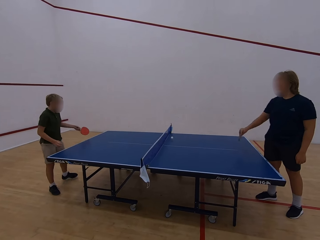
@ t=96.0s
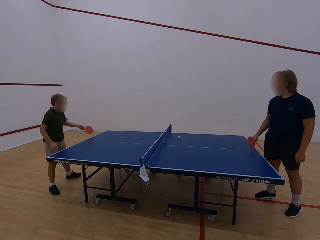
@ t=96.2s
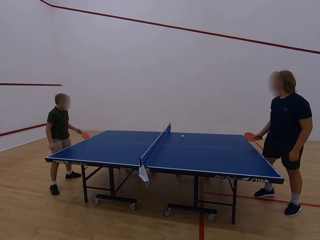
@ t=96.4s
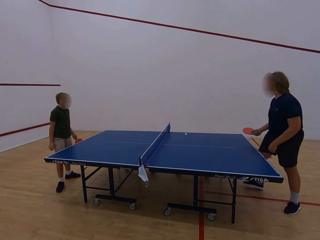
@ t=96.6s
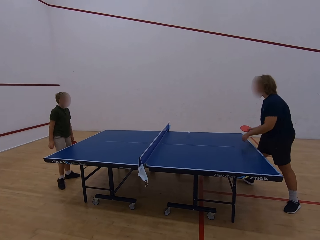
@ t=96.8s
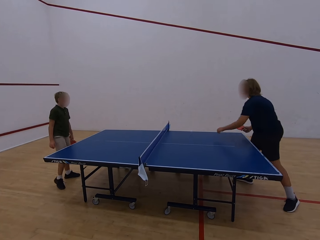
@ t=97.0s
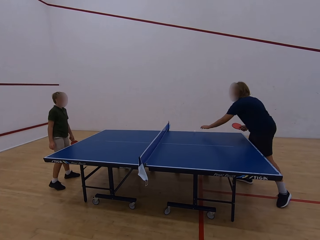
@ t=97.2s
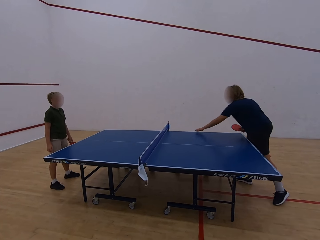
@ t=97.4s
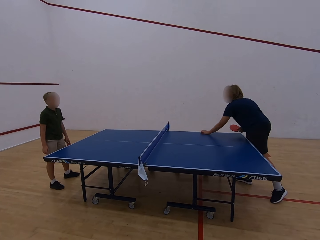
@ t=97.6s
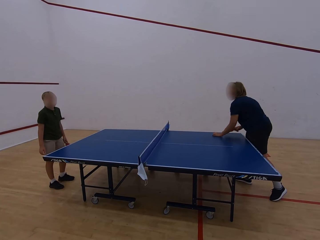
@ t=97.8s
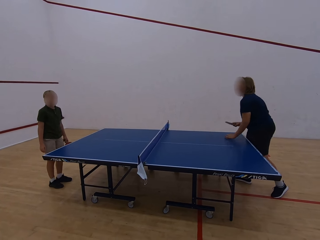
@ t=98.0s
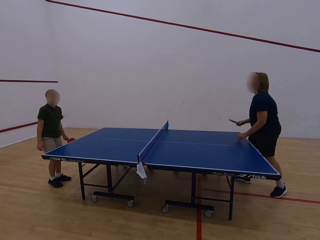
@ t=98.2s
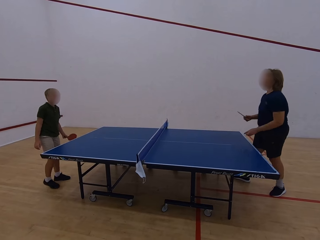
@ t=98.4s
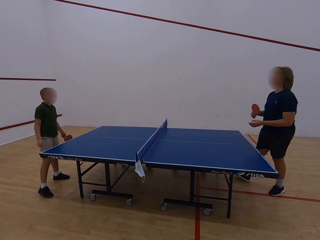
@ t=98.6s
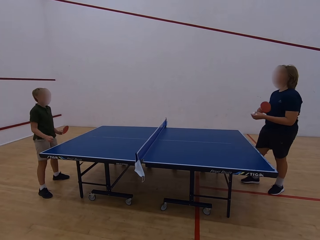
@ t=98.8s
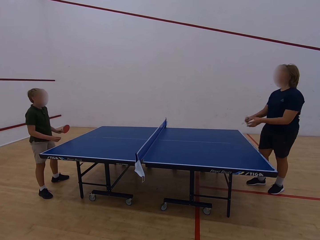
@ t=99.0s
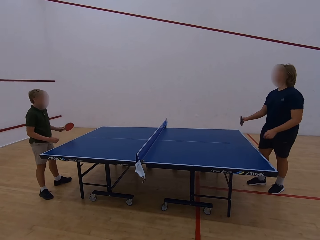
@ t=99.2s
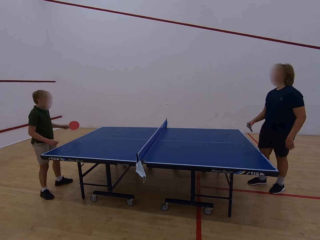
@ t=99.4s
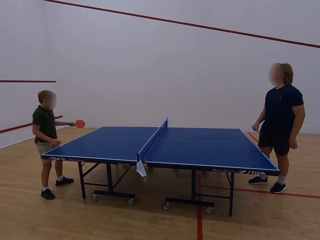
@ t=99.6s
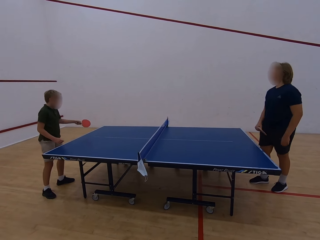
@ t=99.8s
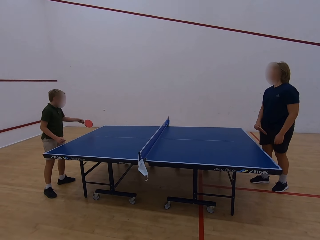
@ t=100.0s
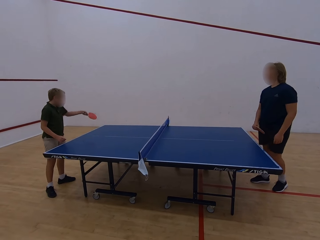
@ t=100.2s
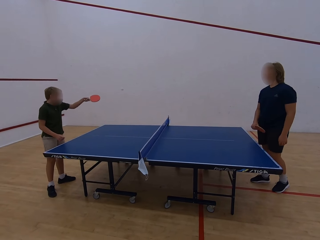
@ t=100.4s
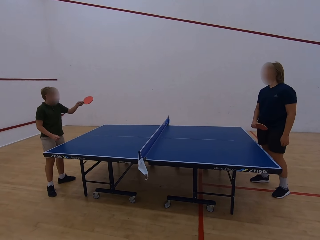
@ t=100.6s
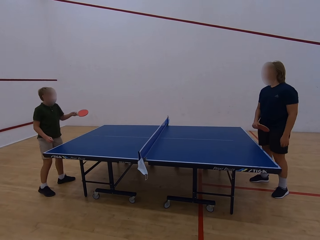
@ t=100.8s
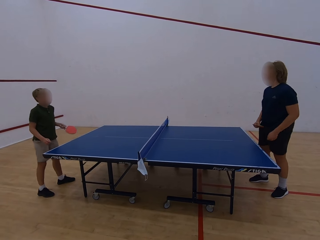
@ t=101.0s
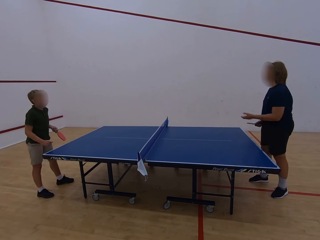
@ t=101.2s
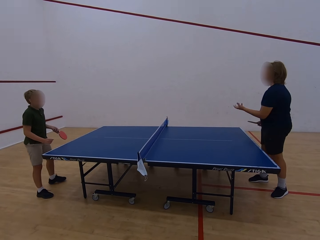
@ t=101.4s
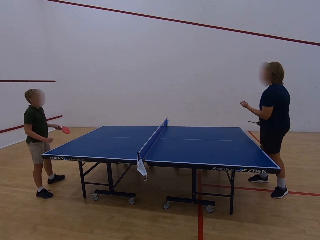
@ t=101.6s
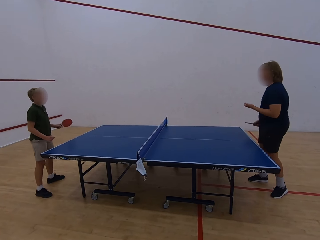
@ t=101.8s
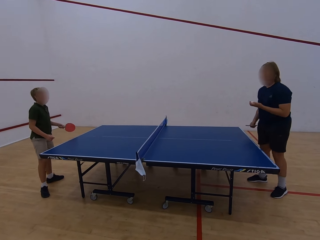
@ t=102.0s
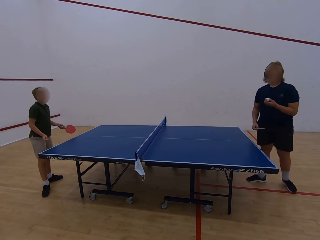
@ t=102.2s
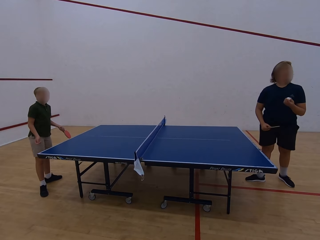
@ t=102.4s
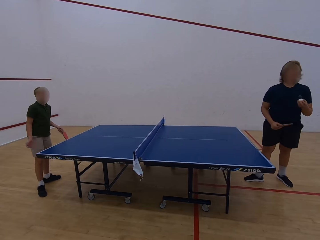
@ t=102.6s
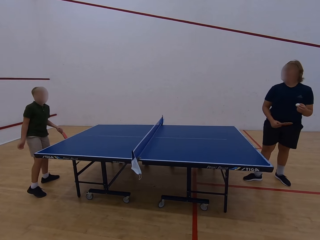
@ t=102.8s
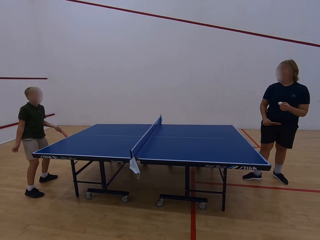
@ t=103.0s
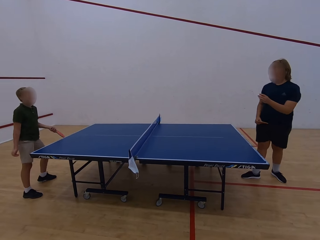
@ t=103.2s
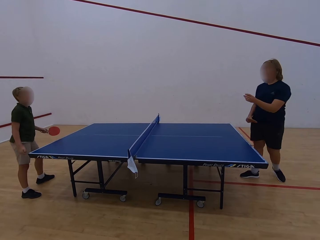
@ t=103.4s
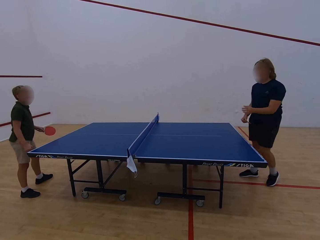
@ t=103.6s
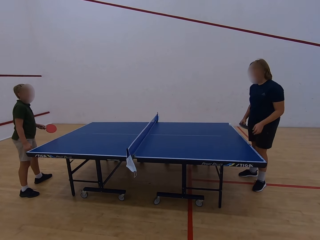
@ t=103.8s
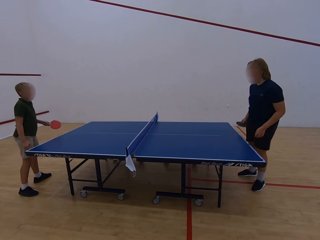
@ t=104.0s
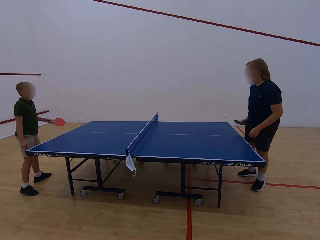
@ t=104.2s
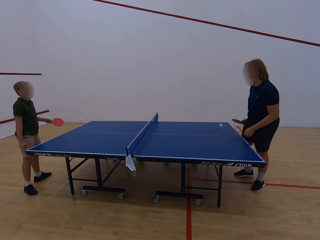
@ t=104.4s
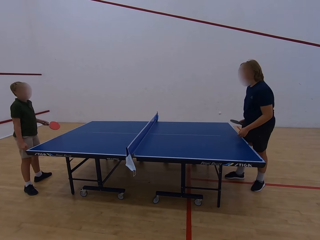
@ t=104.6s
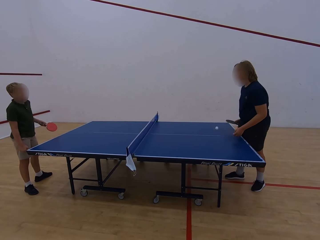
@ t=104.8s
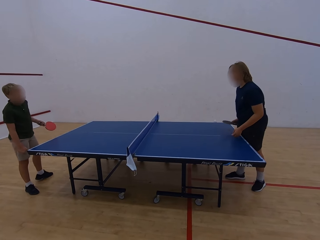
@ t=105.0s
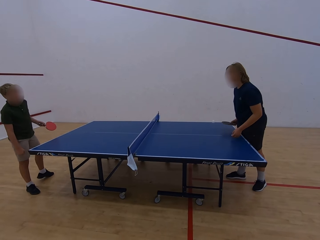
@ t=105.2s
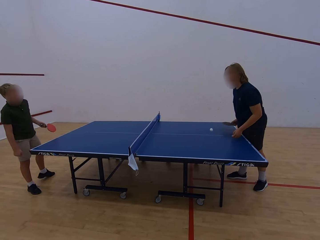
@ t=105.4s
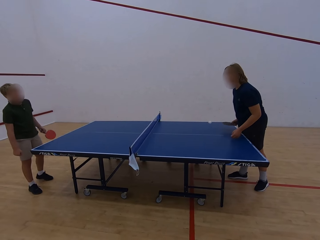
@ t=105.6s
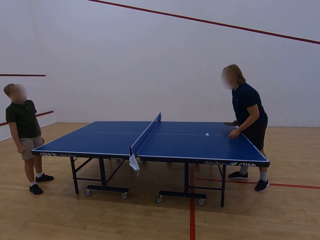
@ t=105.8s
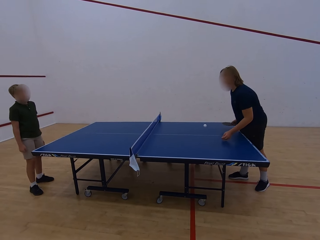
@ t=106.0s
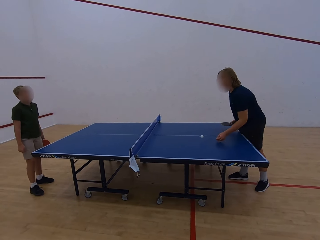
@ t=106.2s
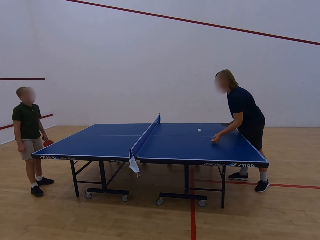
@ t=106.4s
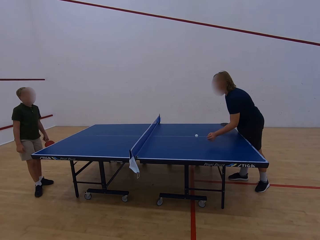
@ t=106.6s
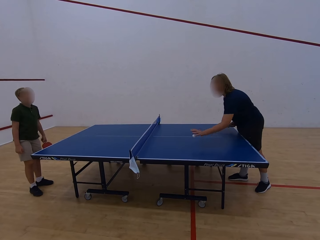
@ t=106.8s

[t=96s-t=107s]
A woman plays table tennis. The woman hits the ball towards a boy. The woman picks the ball with the left hand. The woman plays table tennis. The boy plays table tennis. The woman hits the ball towards the boy. The boy hits the ball towards the woman. The woman holds the ball with the left hand. The woman catches the ball. The woman drops the ball on the desk. The woman bounces the ball.

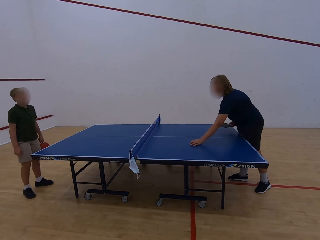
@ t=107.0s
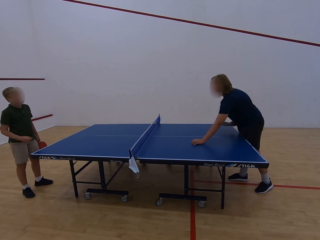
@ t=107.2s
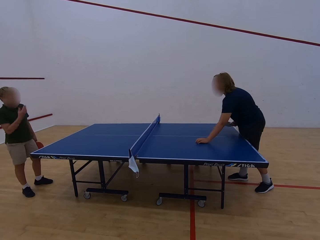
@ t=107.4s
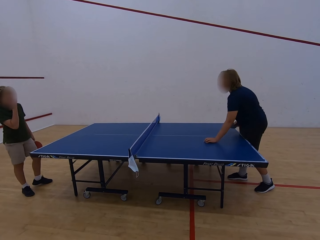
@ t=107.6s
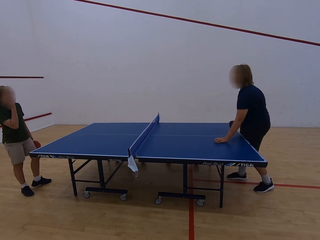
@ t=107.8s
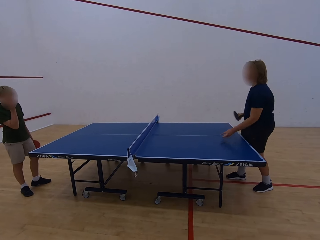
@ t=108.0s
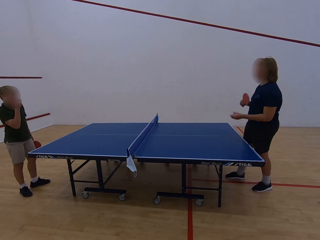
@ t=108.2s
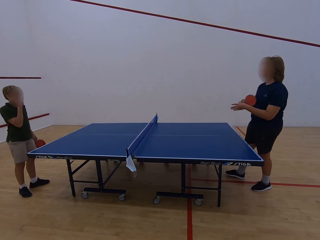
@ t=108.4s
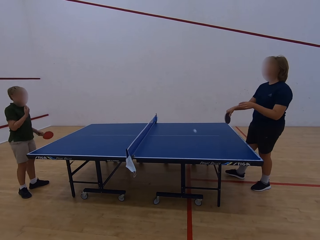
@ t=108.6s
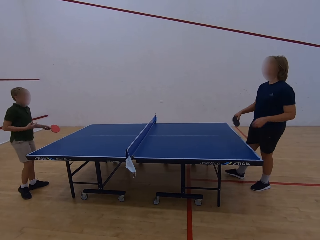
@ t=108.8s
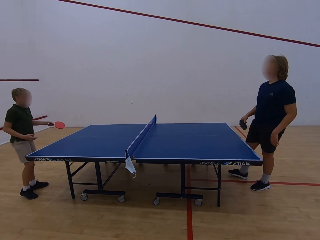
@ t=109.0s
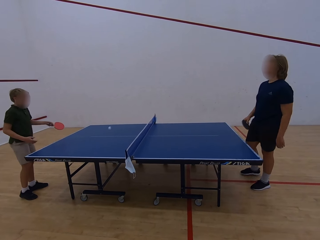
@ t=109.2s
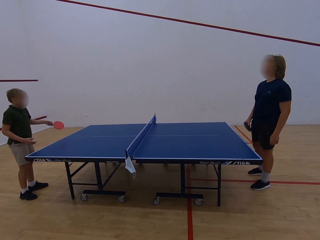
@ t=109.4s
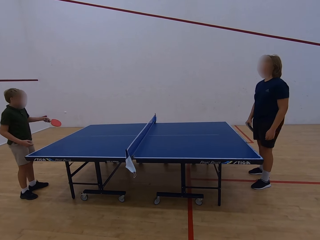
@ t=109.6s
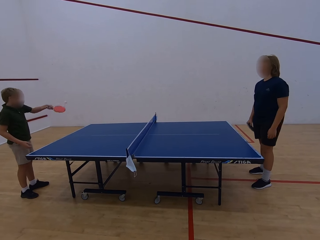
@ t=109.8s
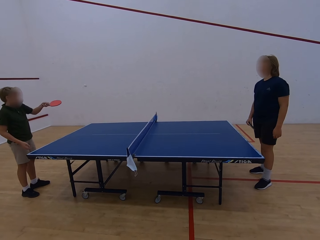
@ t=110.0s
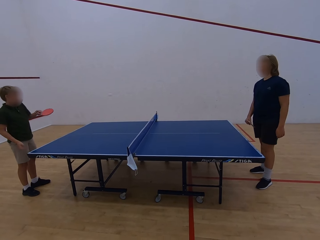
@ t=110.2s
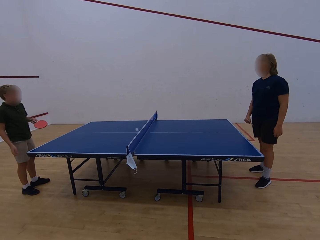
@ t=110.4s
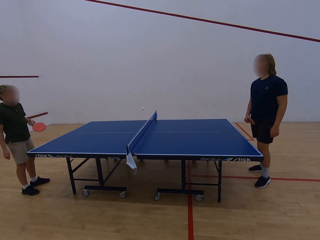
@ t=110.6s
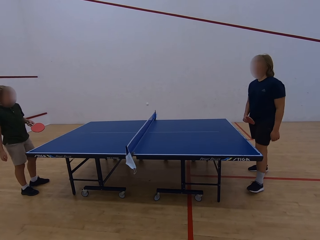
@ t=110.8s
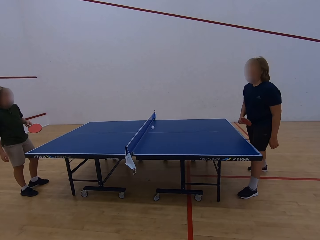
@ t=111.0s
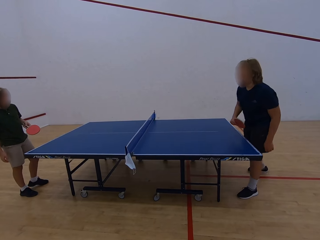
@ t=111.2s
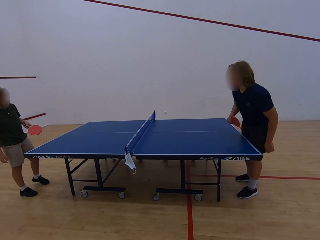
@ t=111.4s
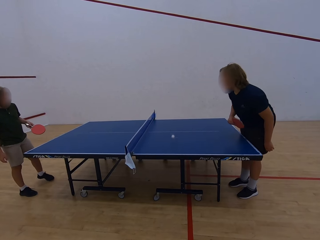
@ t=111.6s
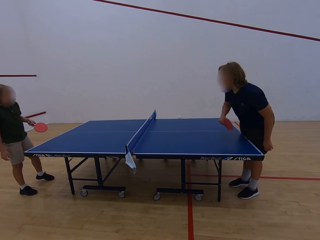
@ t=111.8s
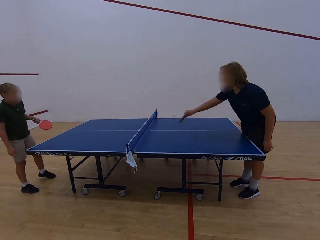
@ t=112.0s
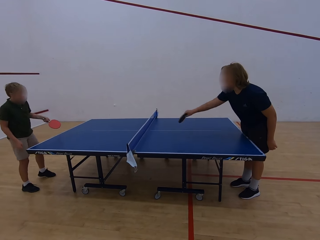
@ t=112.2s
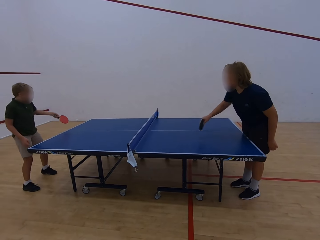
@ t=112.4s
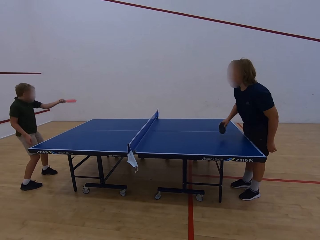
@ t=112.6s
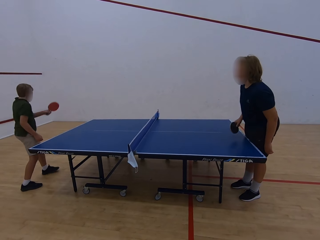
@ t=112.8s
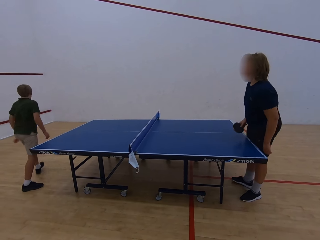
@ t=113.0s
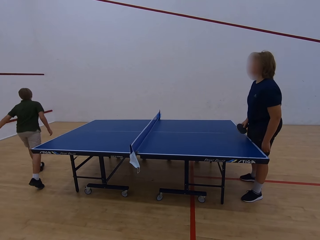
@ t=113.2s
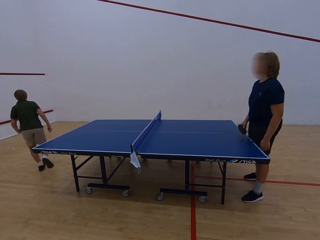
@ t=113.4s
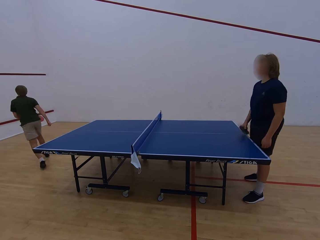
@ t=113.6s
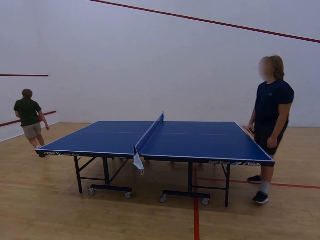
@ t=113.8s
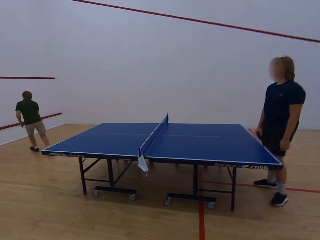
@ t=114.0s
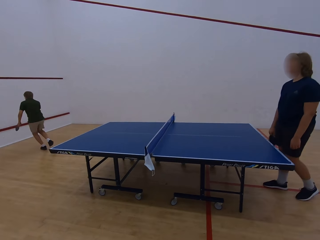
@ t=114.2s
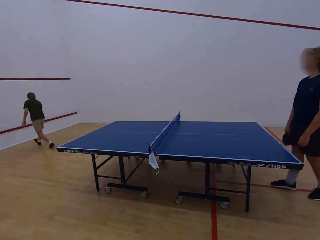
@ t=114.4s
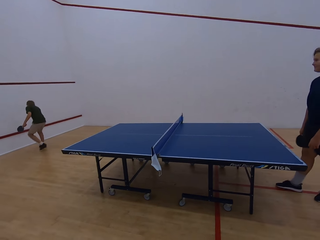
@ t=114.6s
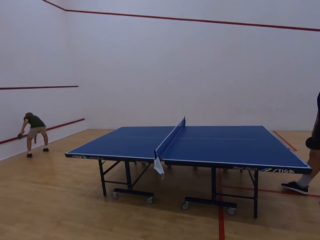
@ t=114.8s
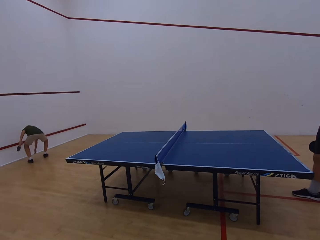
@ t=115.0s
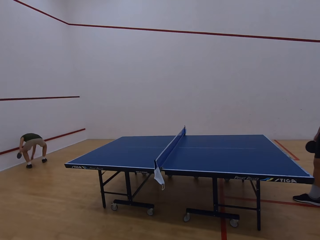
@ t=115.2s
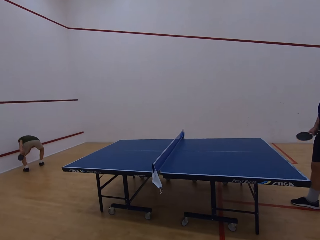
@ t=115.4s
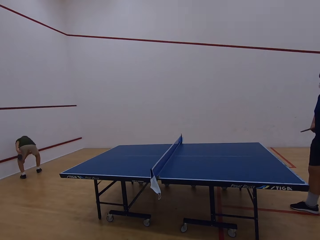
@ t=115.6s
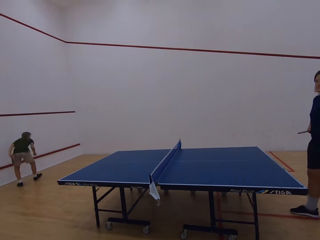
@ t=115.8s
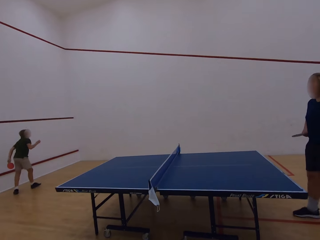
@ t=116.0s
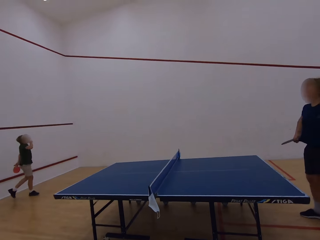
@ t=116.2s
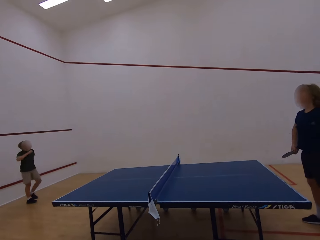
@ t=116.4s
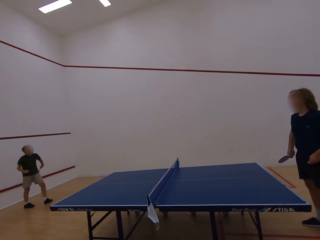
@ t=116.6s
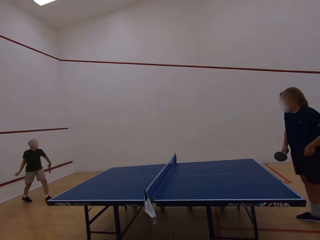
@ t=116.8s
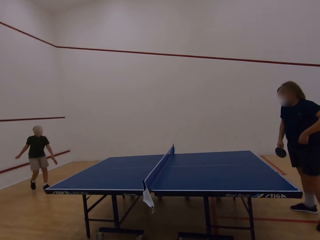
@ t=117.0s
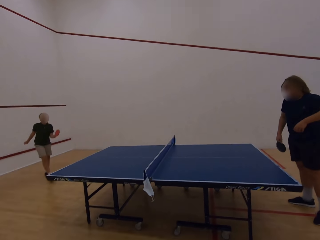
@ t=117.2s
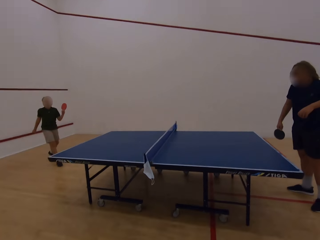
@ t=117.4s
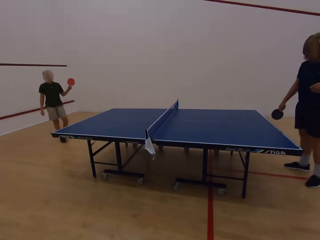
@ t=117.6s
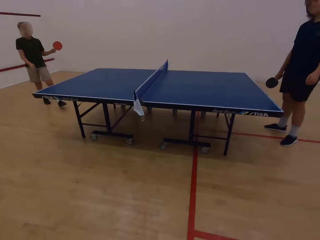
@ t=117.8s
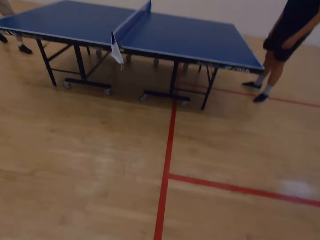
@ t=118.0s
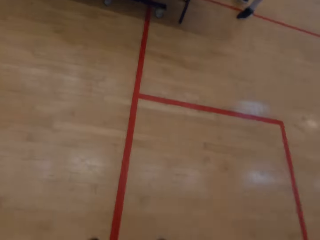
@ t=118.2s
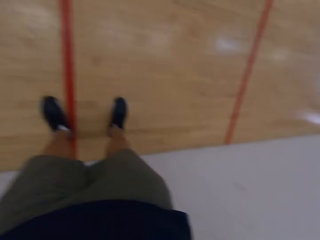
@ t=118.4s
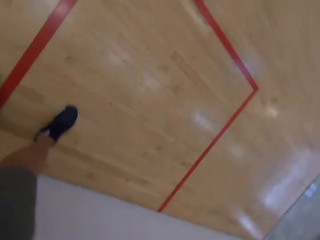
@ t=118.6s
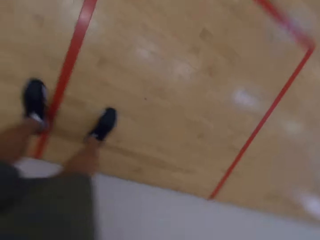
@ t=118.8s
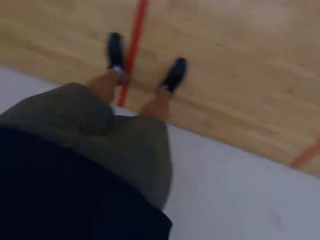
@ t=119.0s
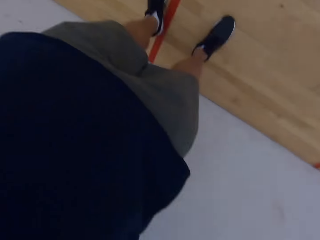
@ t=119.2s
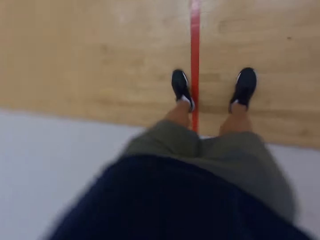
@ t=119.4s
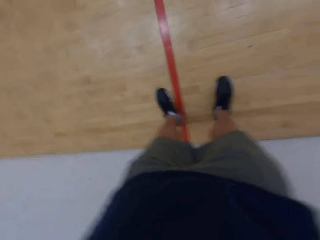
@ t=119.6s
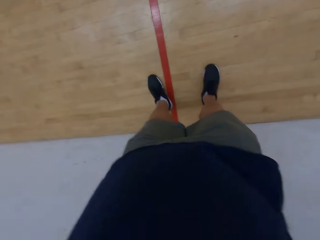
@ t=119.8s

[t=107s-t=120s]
The woman picks the ball with the left hand. The boy touches the face. The woman plays table tennis and hits the ball towards the boy. The boy plays table tennis and hits the ball towards the woman. The woman hits the ball towards the boy. The boy runs in the room, follows the ball, picks the ball with the right hand and walks in the room. The camera wearer stares at the floor.
